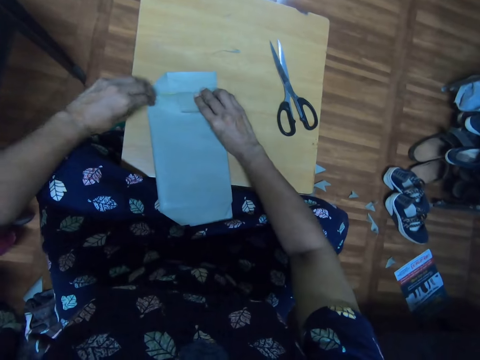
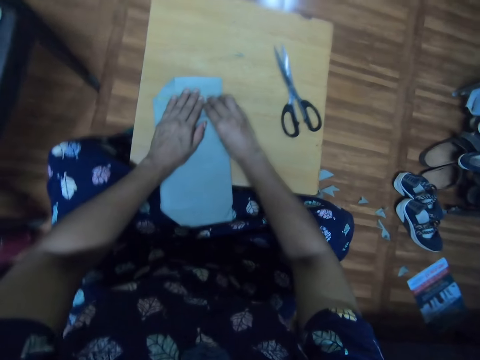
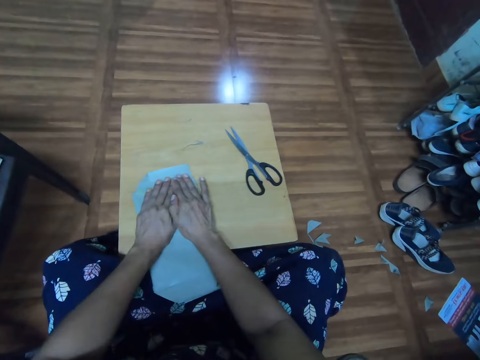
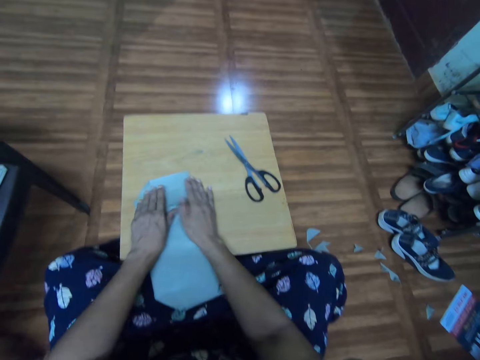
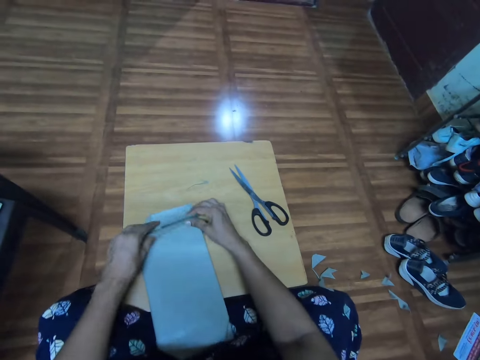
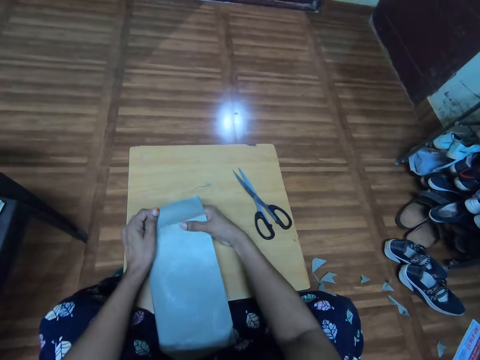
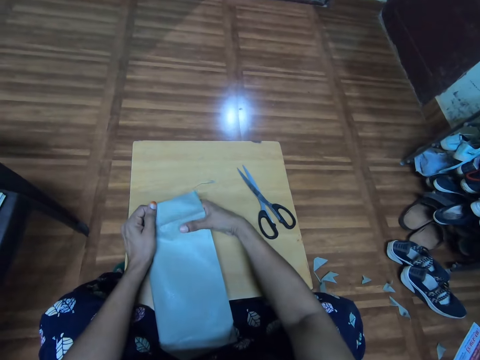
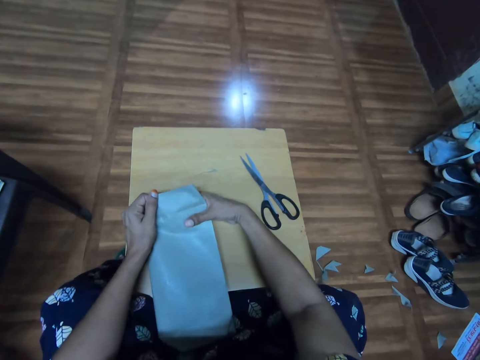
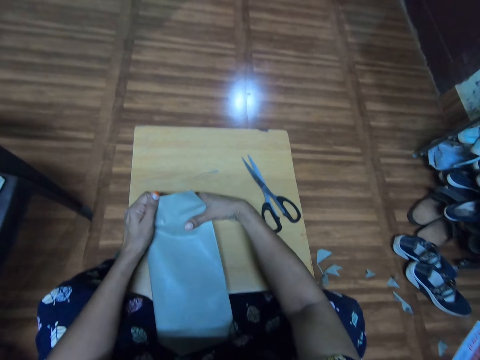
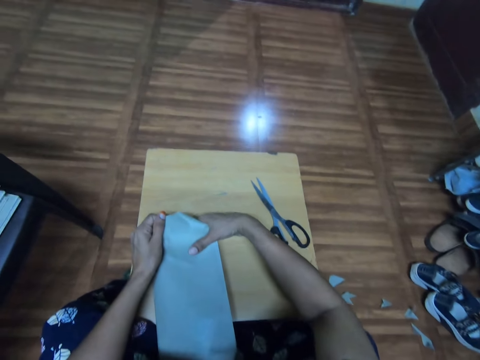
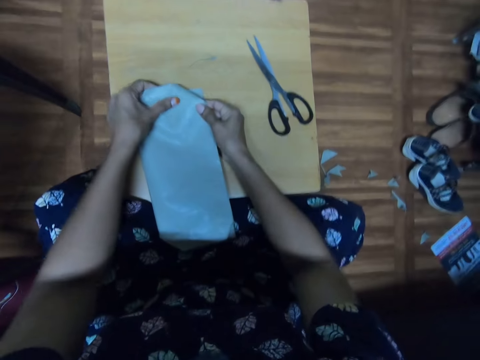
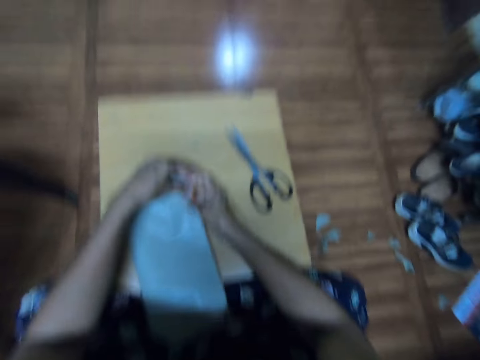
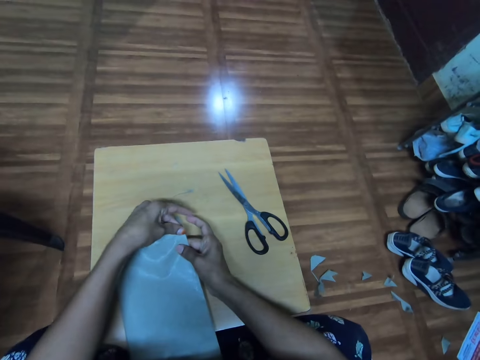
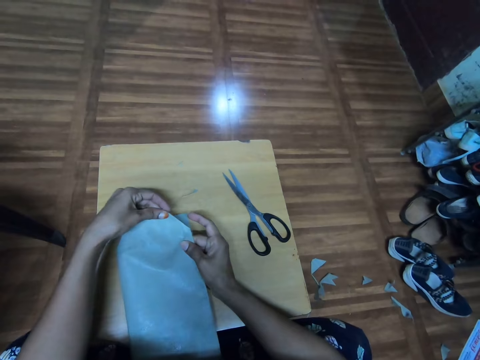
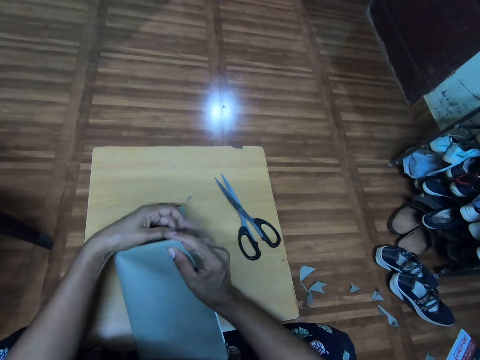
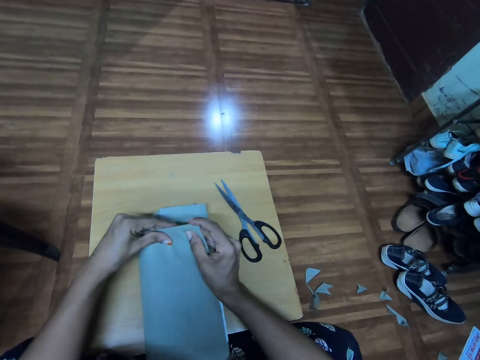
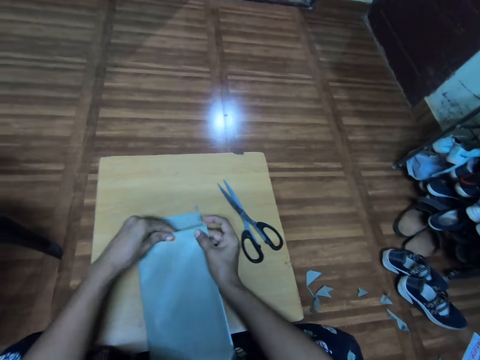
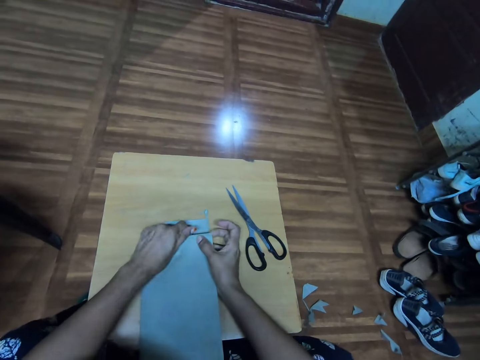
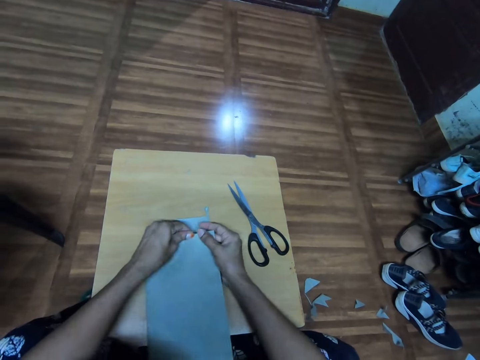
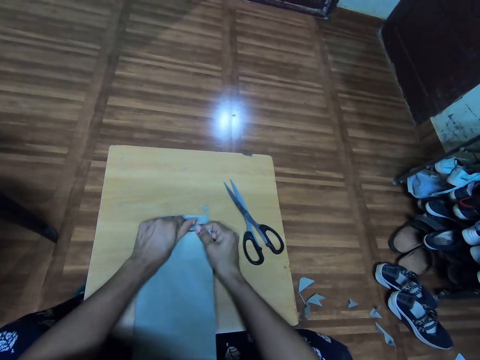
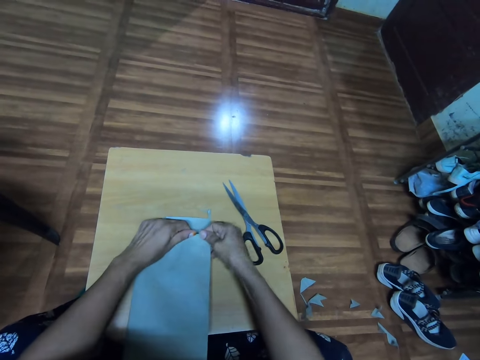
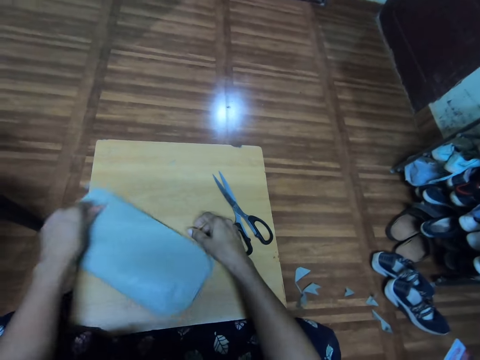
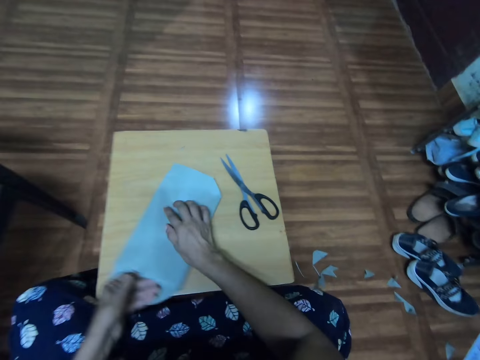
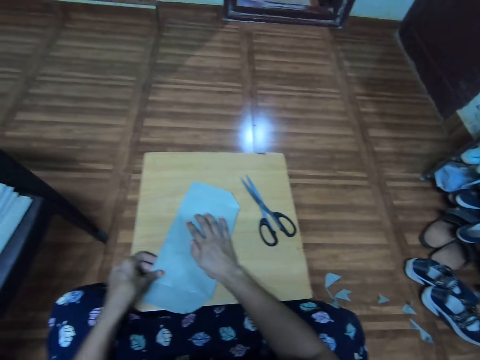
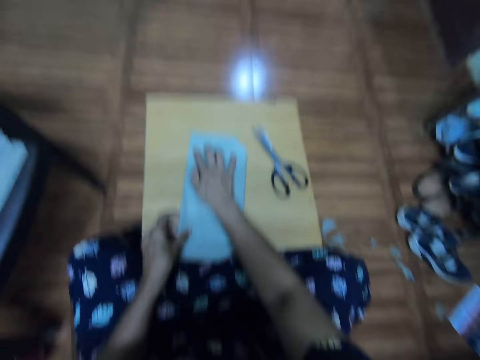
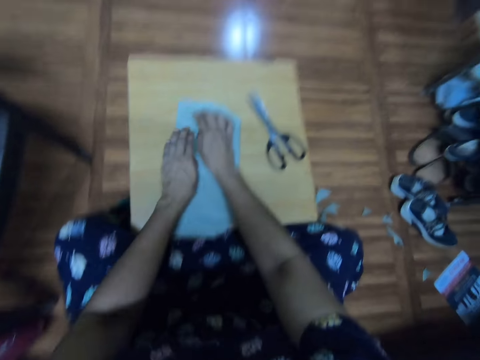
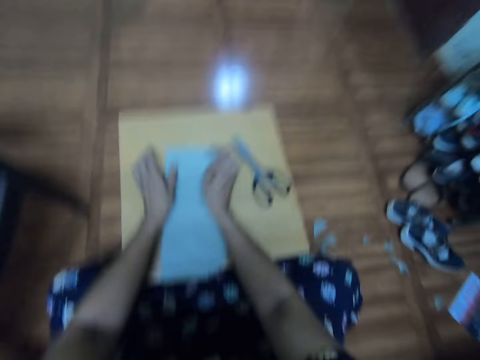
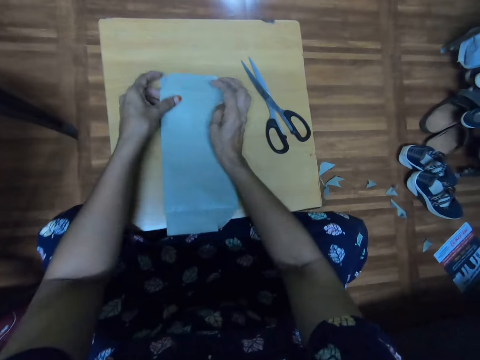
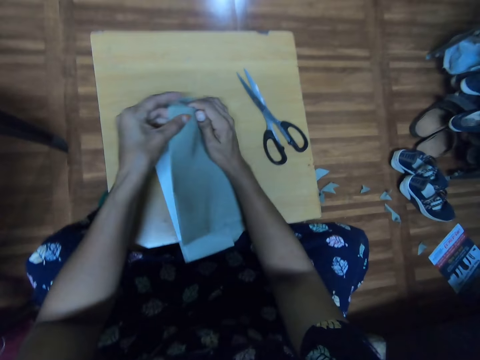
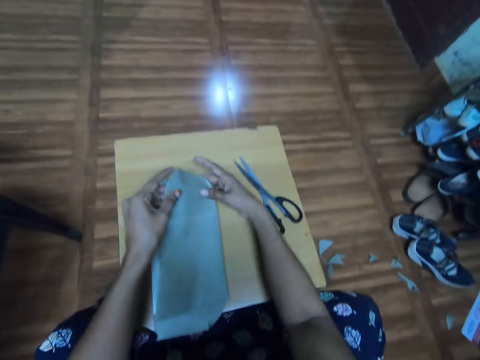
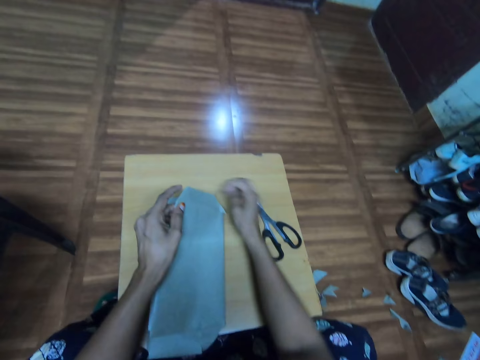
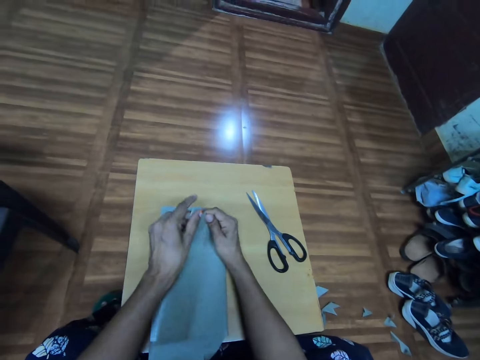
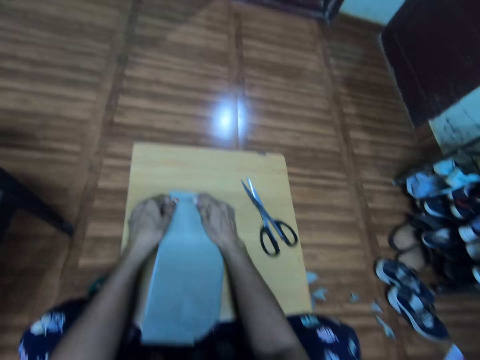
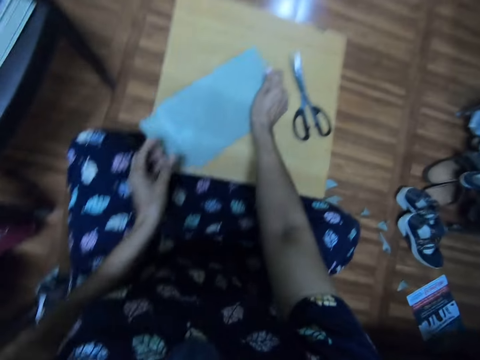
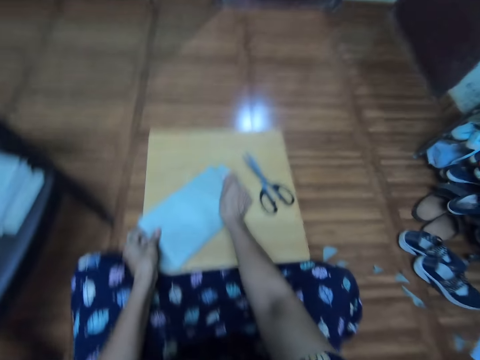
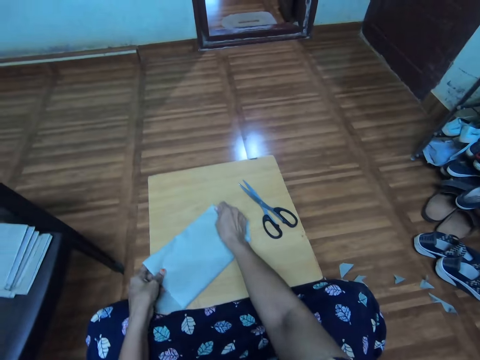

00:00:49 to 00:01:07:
The camera wearer spins the book on the table with the left hand. They fold the cover paper with both hands.

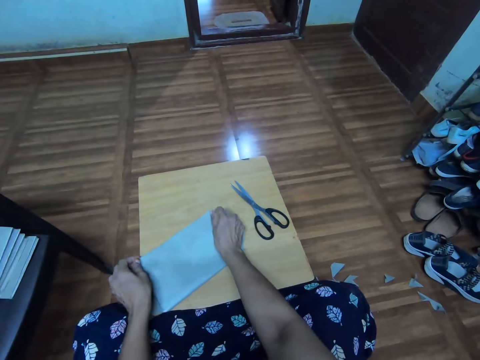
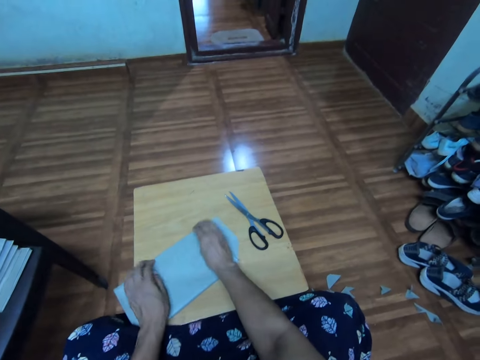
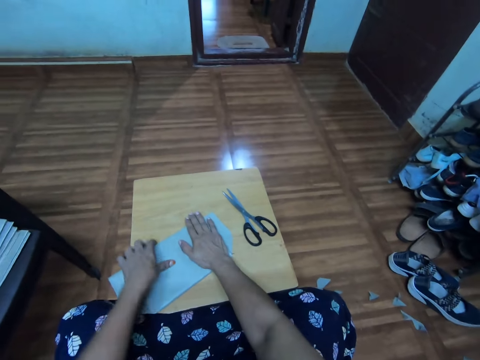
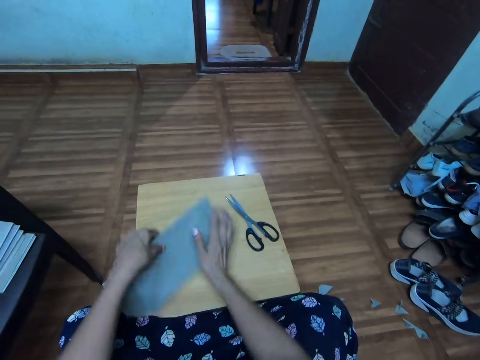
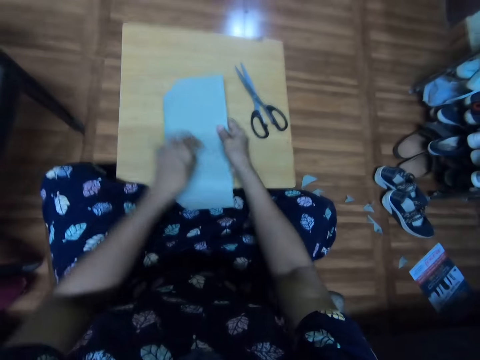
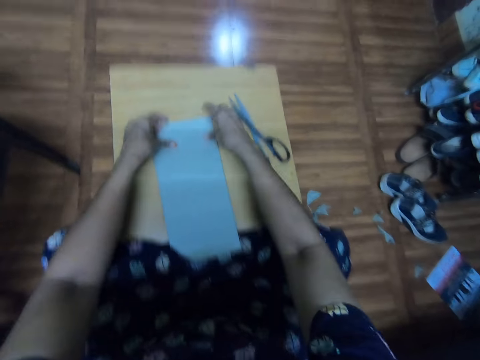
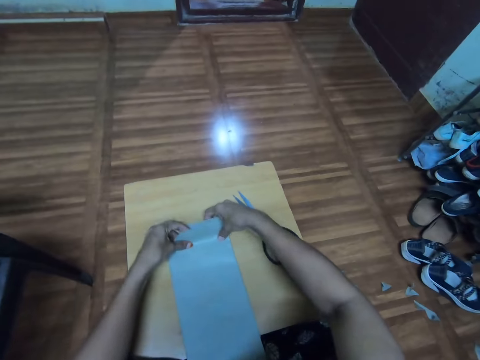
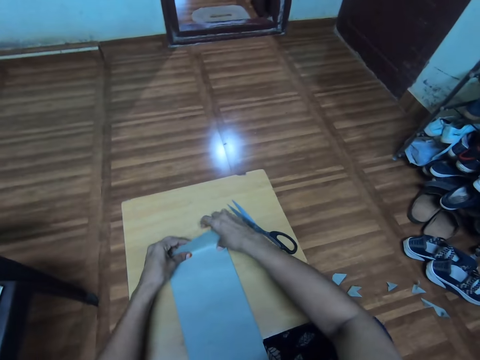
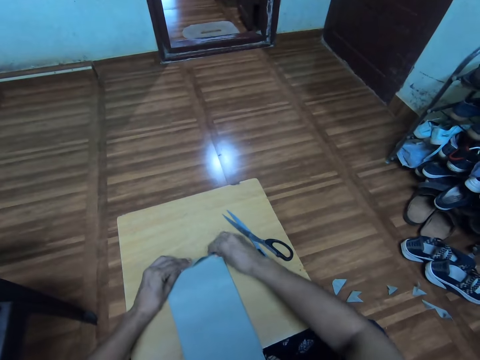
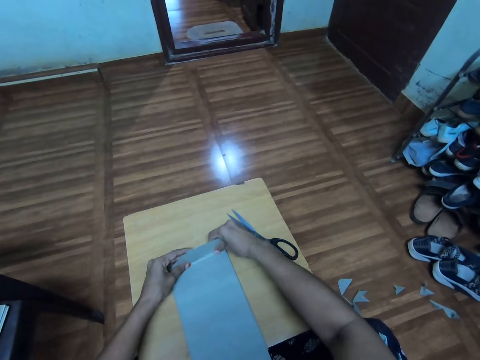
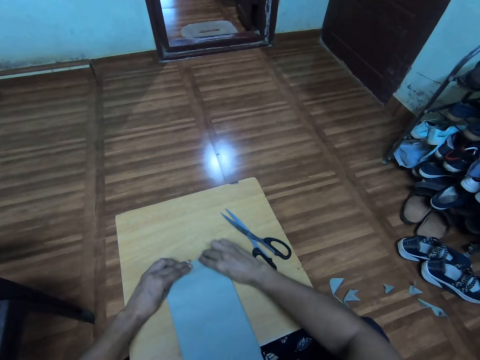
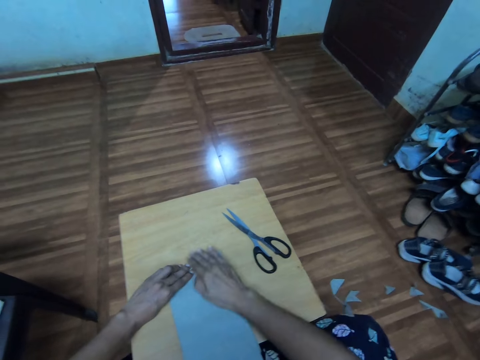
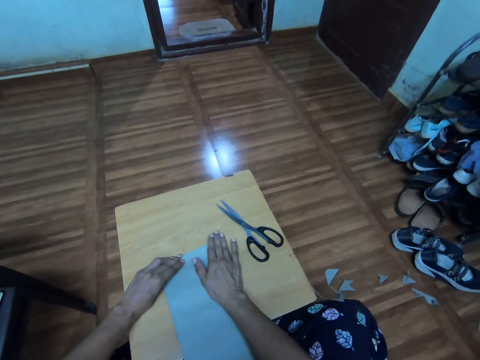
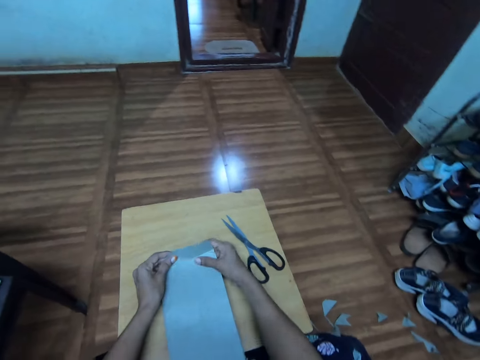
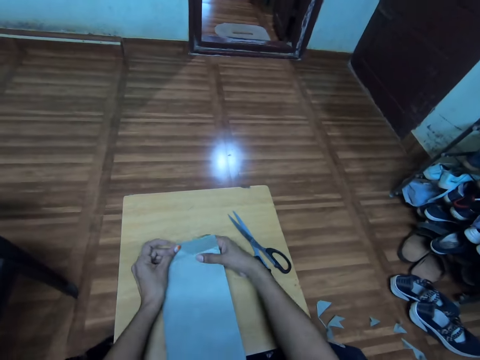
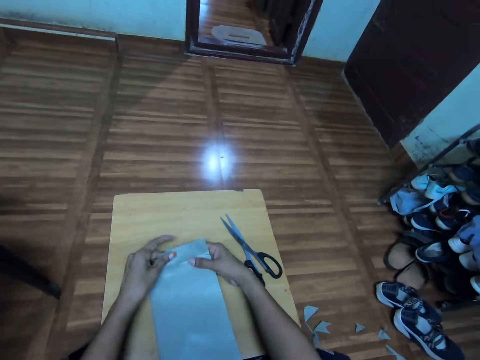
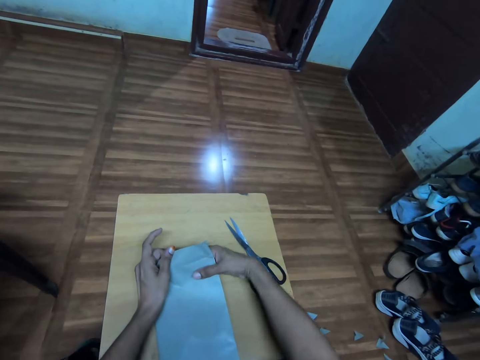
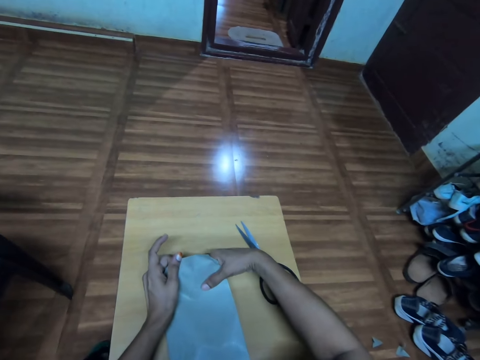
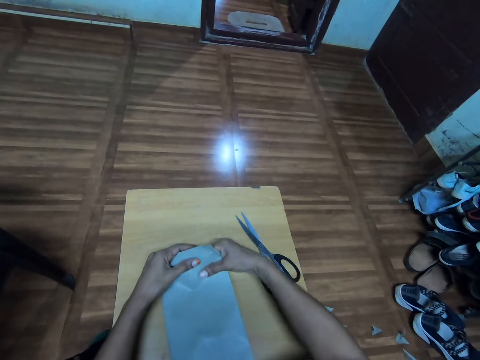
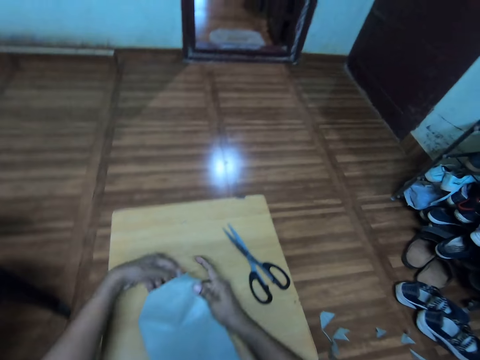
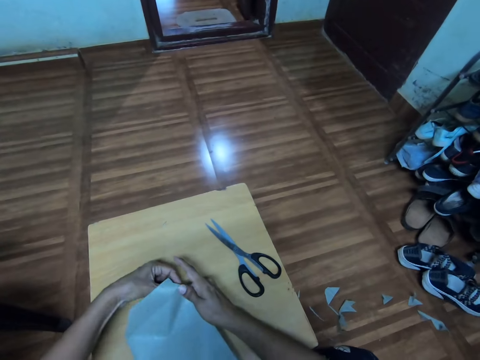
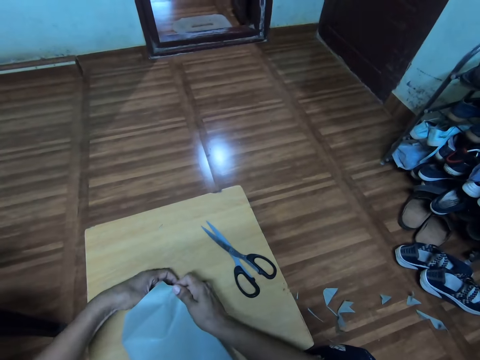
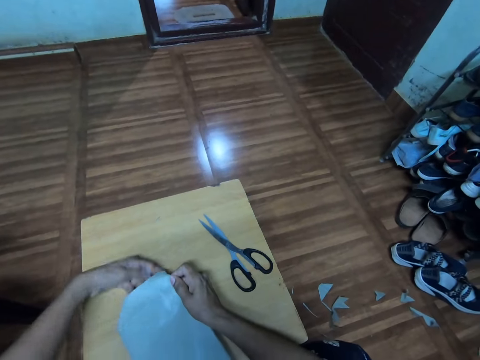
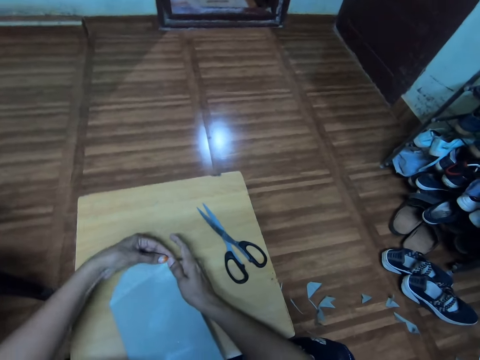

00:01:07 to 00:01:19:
The camera wearer turns the book with the left hand. They fold the cover paper with both hands.
